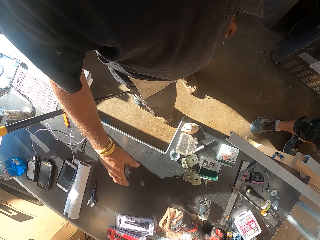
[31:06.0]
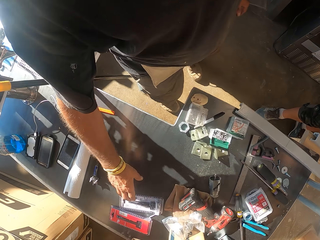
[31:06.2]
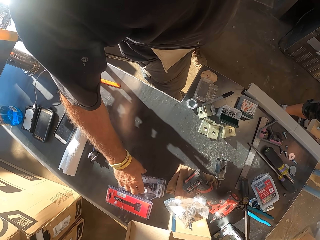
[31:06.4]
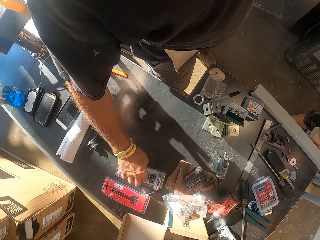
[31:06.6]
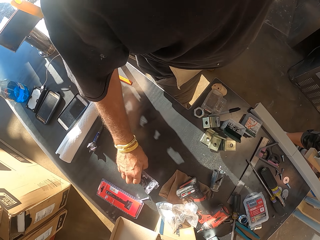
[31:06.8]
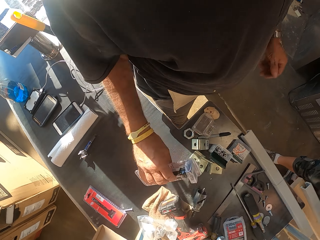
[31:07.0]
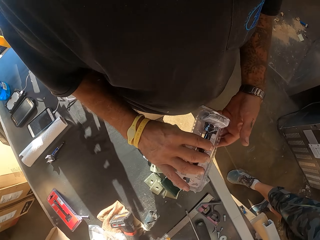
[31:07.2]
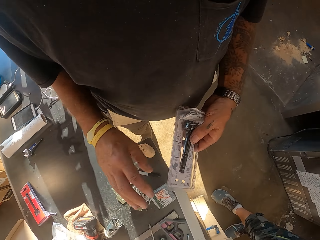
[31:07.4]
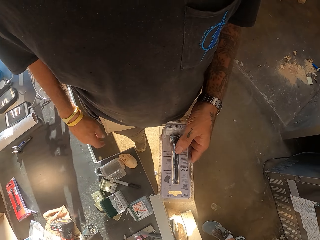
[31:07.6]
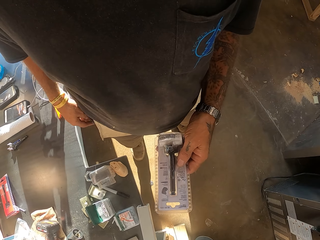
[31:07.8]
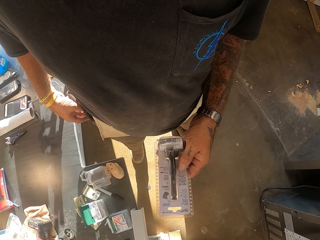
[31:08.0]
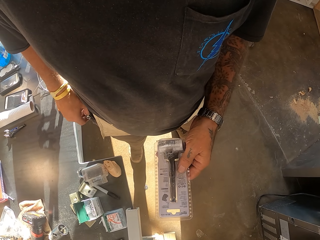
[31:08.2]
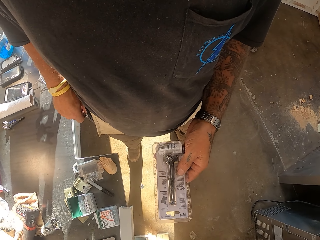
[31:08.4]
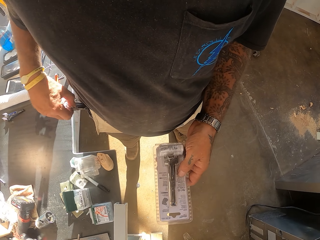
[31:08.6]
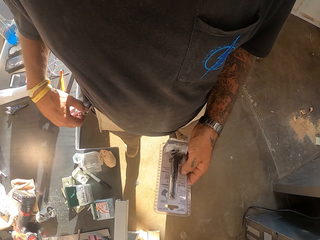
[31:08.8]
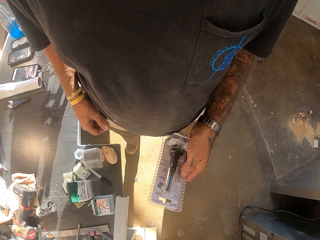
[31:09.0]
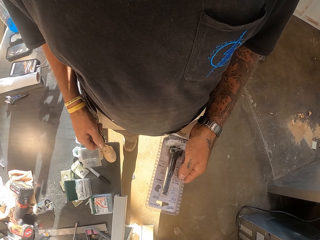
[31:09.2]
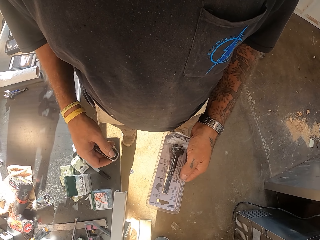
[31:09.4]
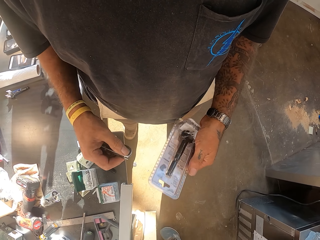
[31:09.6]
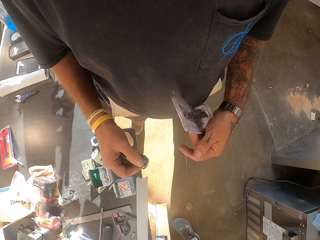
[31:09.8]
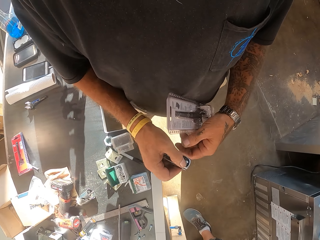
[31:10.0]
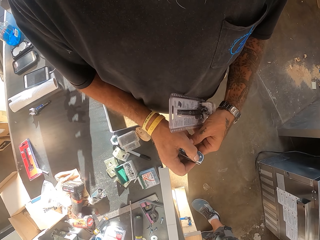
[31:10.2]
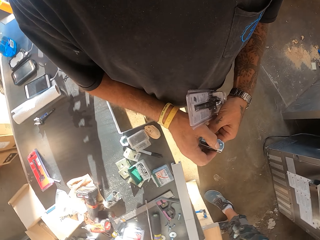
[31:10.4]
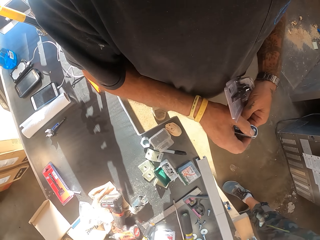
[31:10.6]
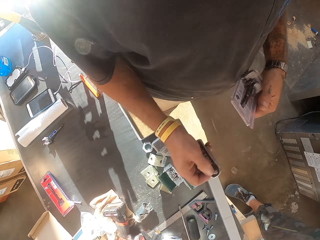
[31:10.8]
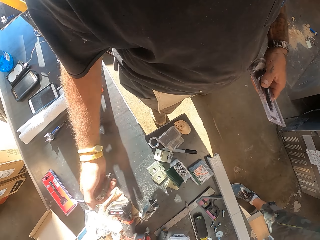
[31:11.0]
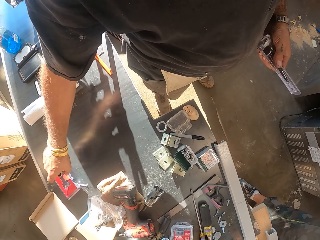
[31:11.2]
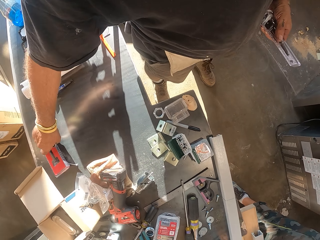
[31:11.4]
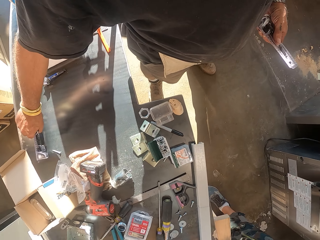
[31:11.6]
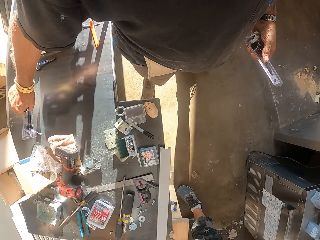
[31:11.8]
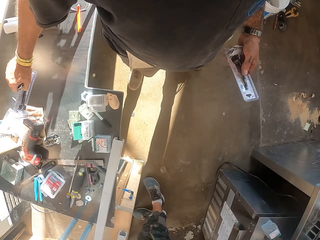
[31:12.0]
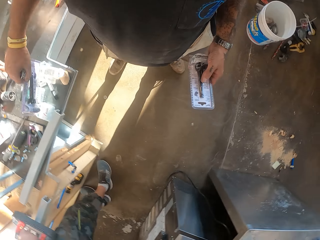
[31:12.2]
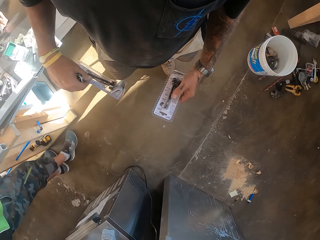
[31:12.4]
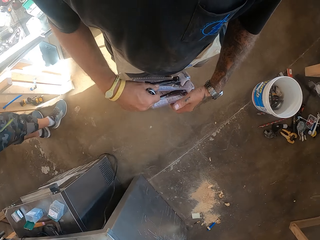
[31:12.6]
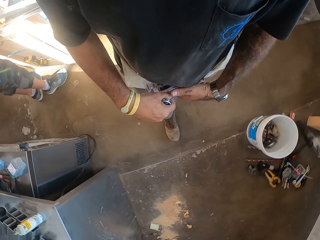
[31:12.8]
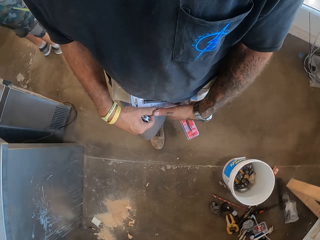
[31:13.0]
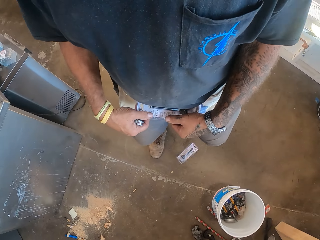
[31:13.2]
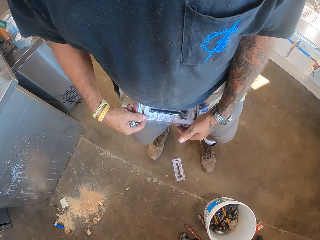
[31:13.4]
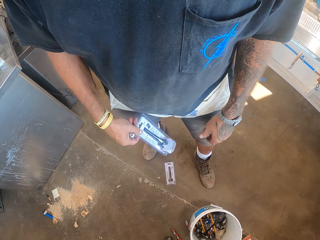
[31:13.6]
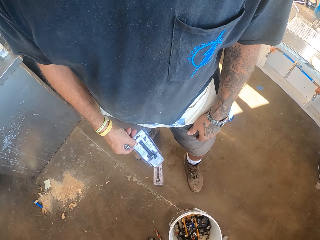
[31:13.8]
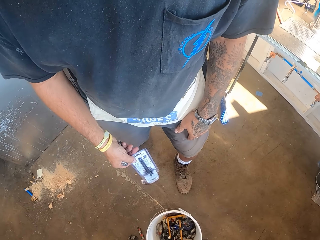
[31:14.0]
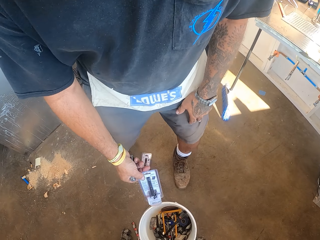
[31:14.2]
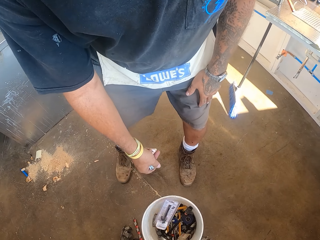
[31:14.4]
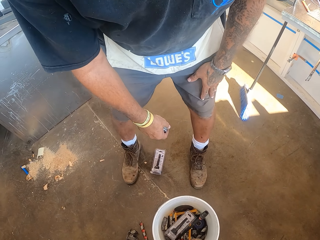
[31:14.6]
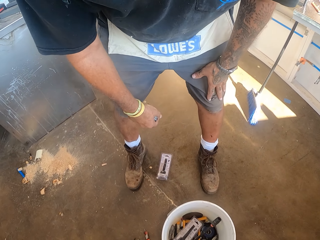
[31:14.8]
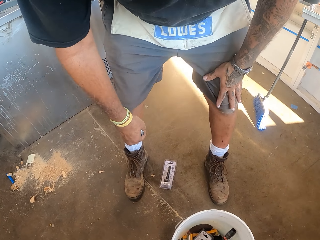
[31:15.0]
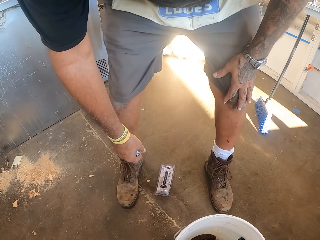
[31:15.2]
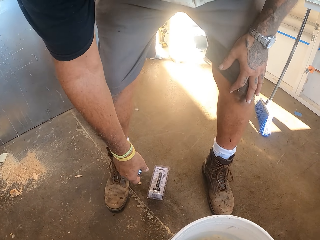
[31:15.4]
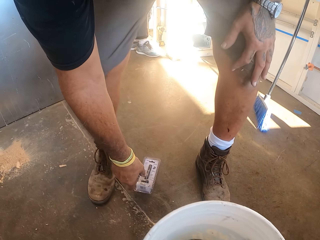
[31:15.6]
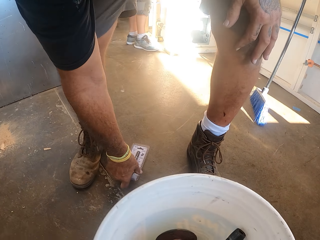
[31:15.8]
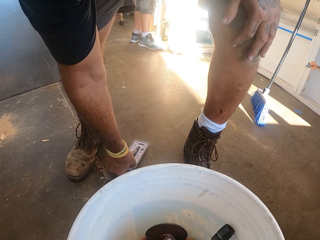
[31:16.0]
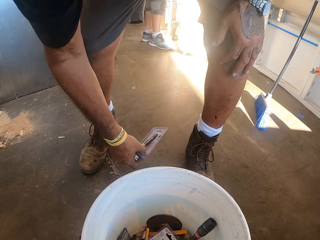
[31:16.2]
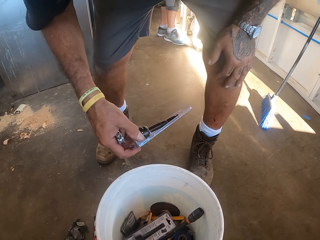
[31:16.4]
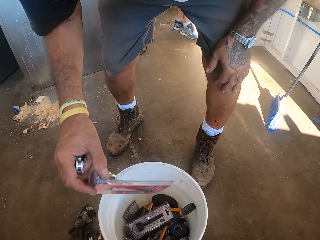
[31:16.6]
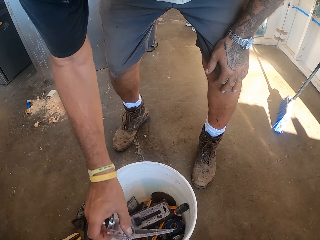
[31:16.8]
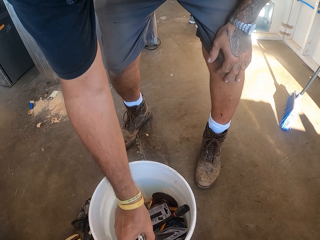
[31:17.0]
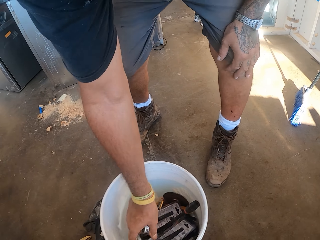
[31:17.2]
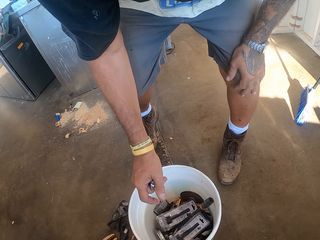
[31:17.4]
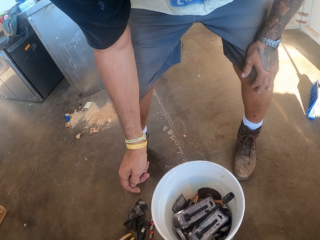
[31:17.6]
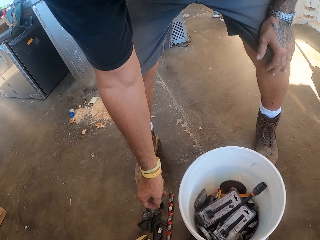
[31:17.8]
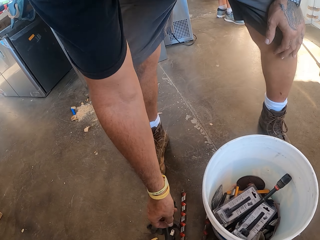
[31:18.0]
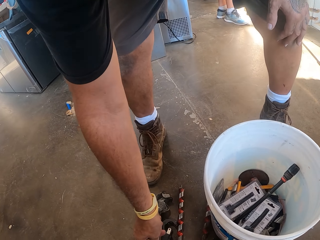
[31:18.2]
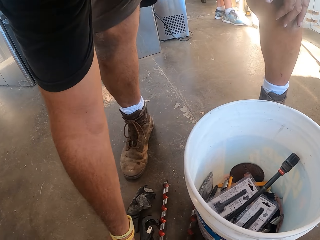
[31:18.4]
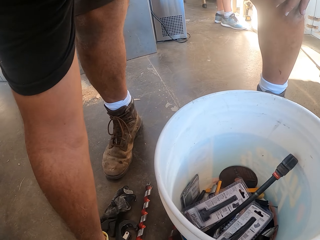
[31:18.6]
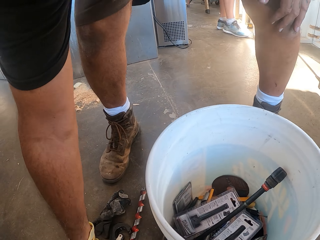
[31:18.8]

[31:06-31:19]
The camera wearer picks something on the table. They remove the pen knife from the pocket. They pick something on the table. They hold the head bolt with both hands. They throw the head bolt on the bucket. They bend down. They pick the head bolt from the ground. They put the head bolt on the container.

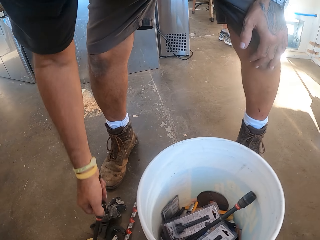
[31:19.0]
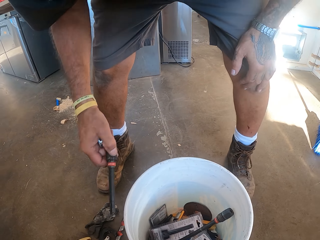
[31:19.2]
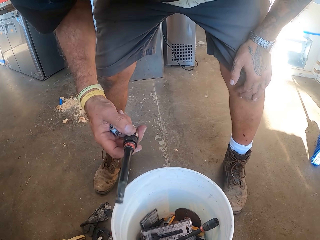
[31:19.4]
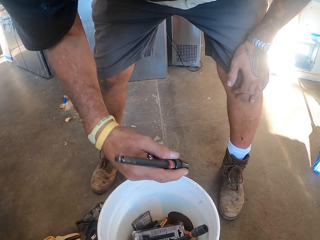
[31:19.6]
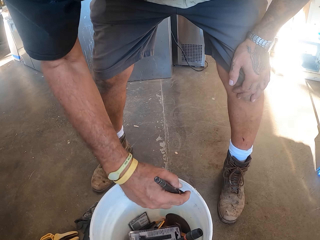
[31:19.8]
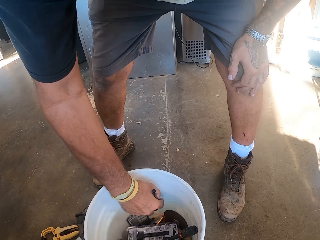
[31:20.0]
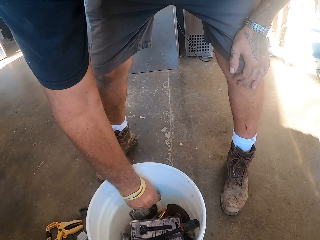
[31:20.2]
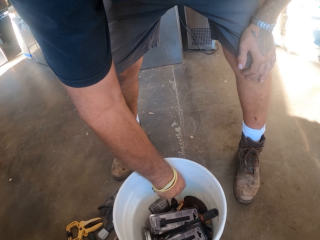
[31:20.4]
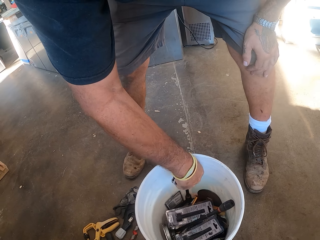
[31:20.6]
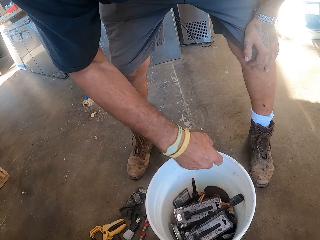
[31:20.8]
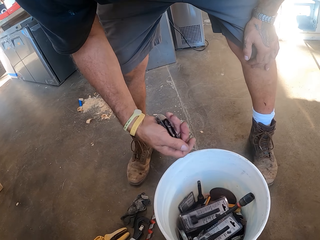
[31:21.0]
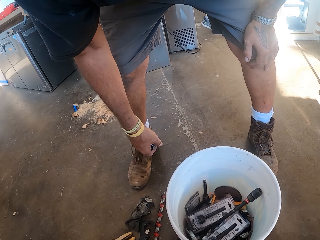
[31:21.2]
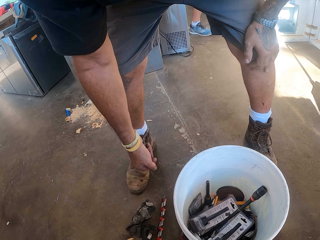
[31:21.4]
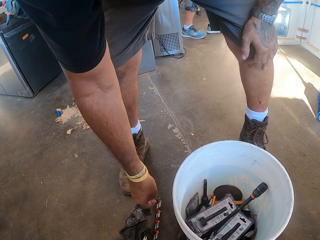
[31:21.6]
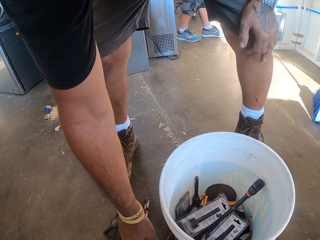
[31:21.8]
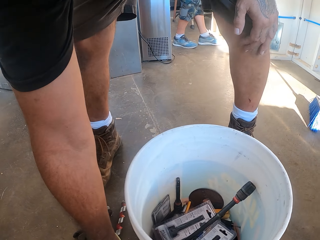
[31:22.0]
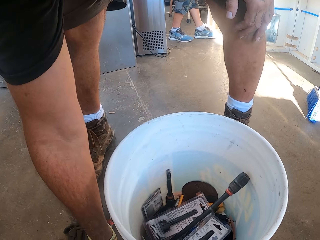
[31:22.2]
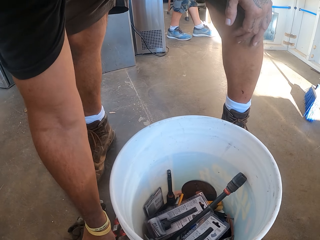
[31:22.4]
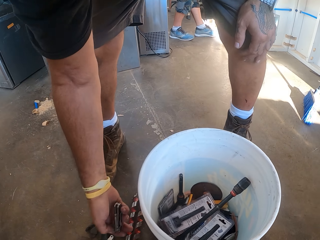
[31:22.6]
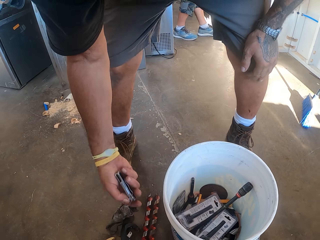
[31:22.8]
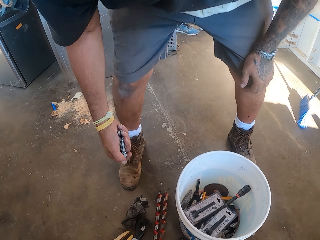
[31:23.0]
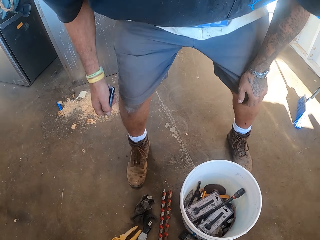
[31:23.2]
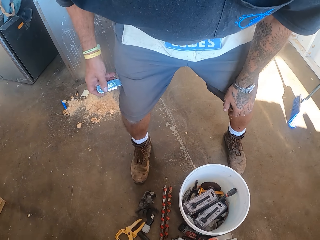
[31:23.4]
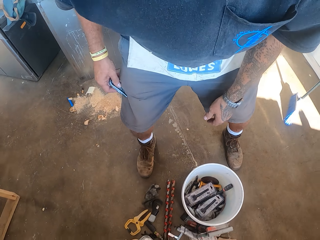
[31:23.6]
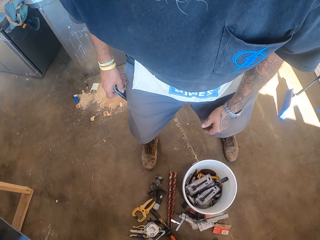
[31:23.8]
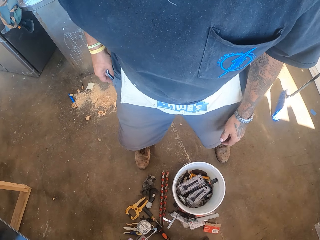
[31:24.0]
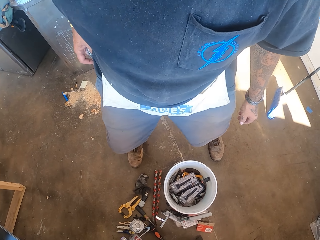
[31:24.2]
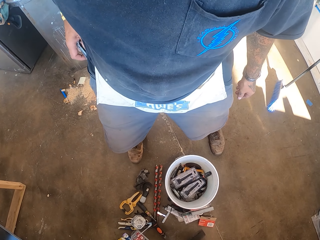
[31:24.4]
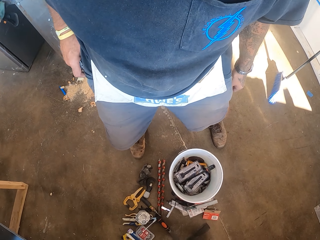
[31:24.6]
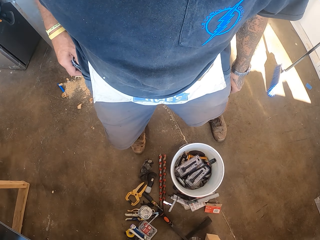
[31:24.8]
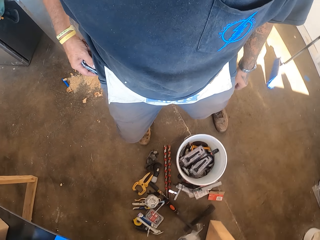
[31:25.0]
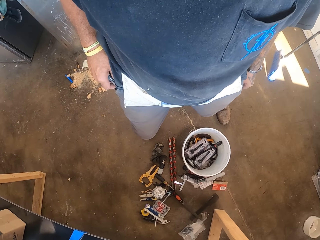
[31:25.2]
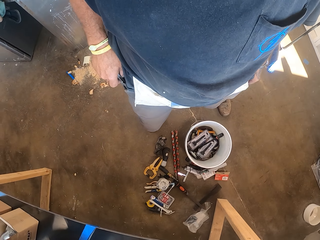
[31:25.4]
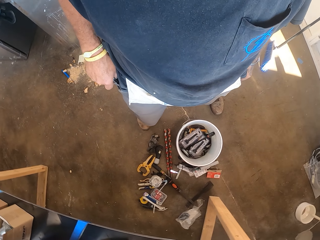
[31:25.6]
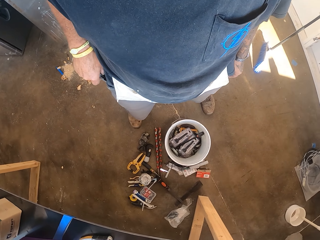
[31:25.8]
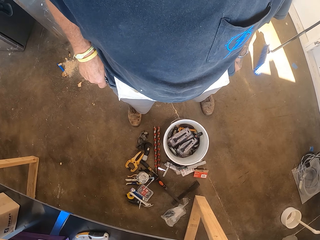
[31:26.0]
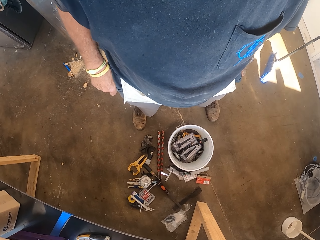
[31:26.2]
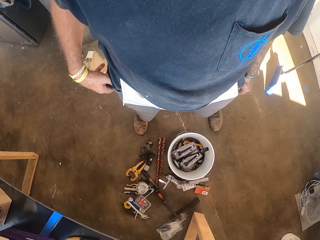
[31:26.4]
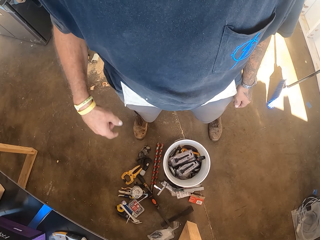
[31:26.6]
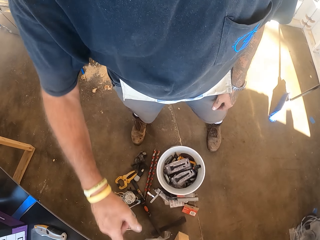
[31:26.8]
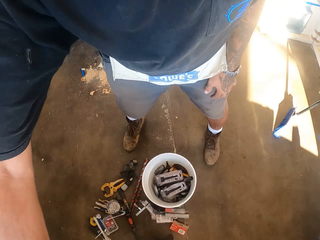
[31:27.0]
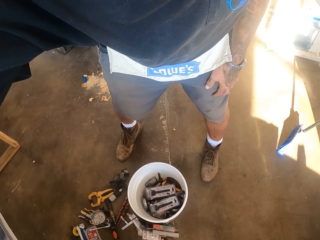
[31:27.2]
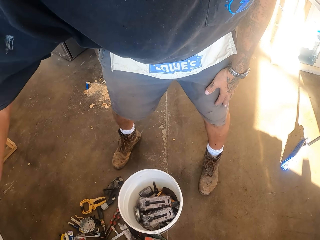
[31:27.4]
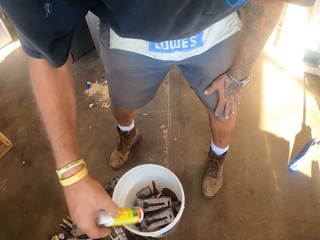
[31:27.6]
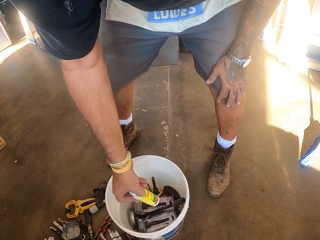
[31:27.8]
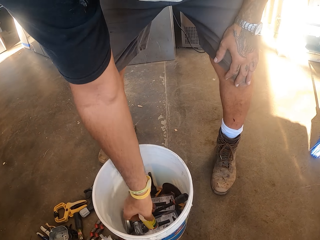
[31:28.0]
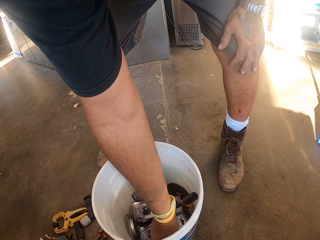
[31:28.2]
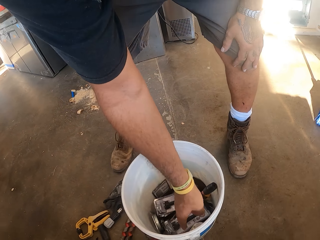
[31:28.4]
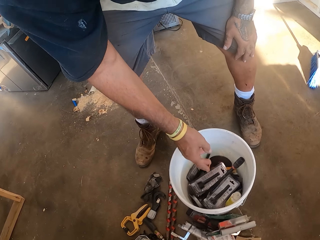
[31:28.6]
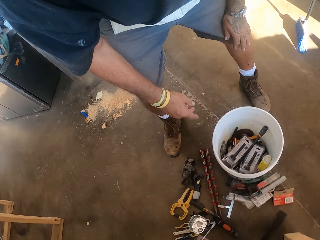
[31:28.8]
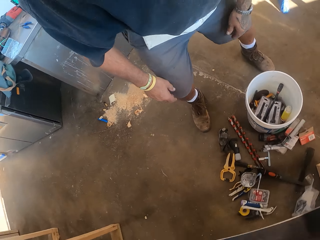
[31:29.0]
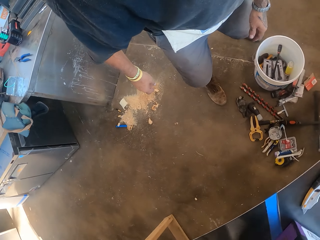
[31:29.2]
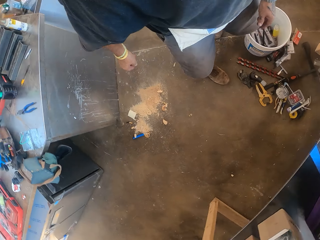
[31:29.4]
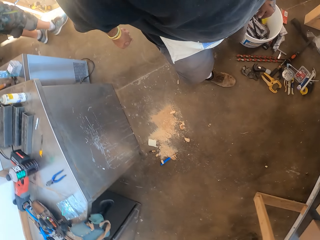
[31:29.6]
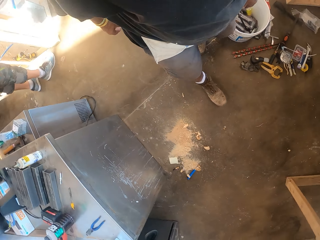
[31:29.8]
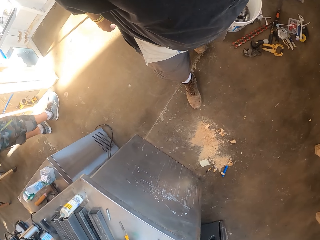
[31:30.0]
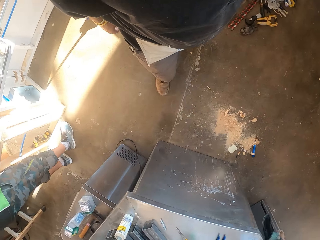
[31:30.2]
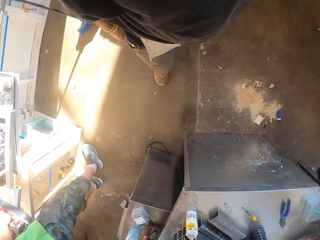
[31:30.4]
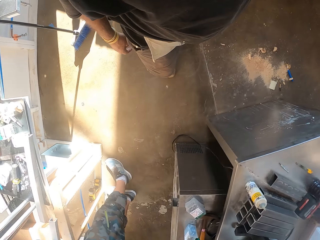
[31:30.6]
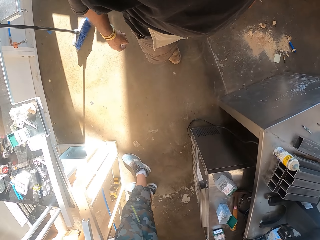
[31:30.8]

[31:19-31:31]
The camera wearer picks something from the ground. They arrange items in the bucket. They place the object inside the bucket. They hold the knife. They put the pen knife inside the pocket and stand up. They stretch the hand. They put something inside the bucket. They arrange items in the bucket. They stand up and look around. They walk in the workshop.
